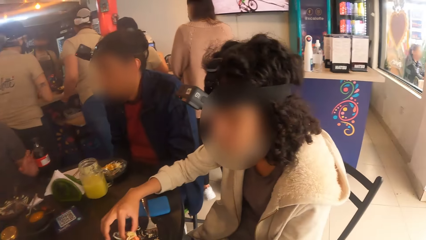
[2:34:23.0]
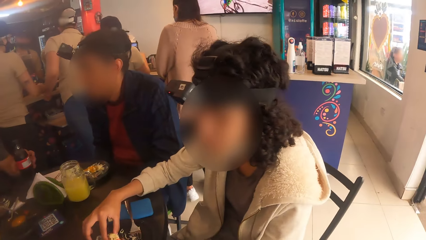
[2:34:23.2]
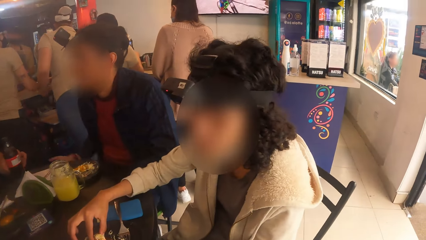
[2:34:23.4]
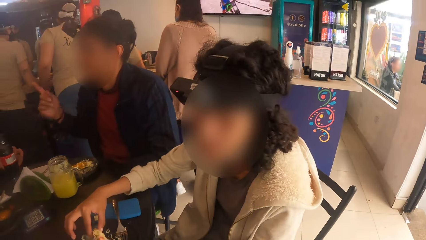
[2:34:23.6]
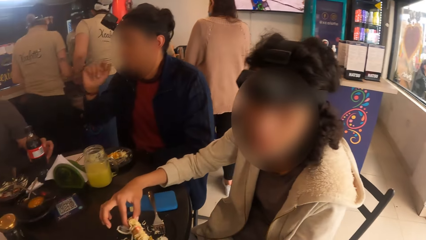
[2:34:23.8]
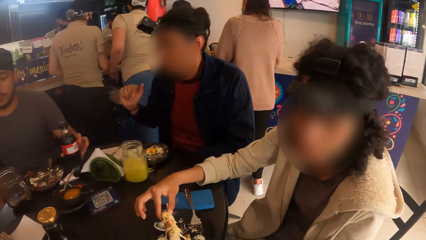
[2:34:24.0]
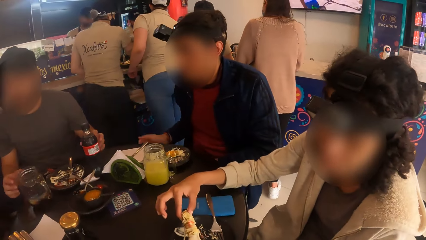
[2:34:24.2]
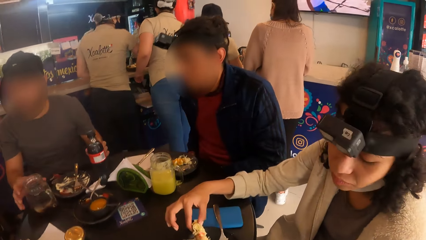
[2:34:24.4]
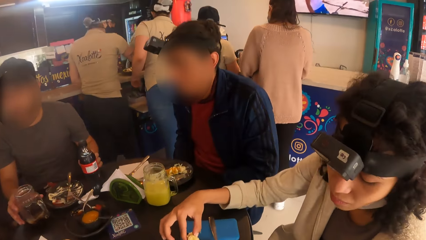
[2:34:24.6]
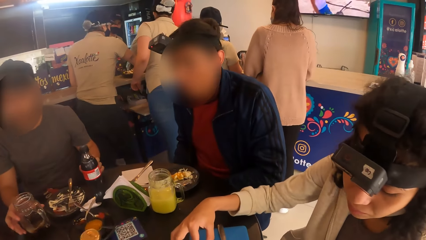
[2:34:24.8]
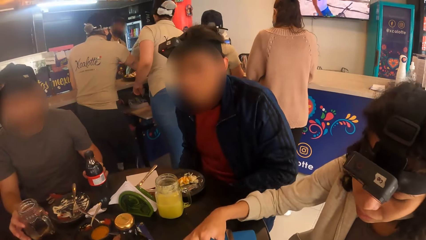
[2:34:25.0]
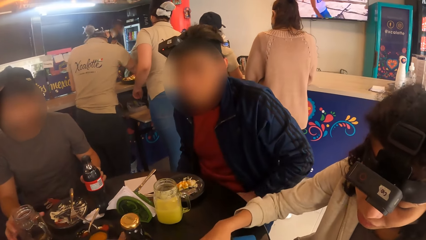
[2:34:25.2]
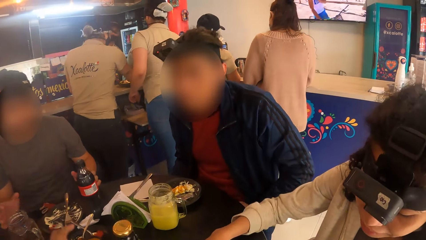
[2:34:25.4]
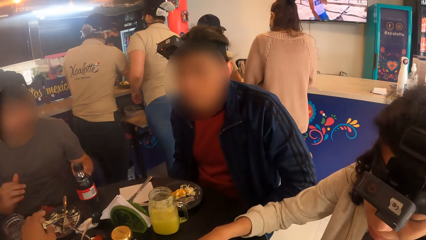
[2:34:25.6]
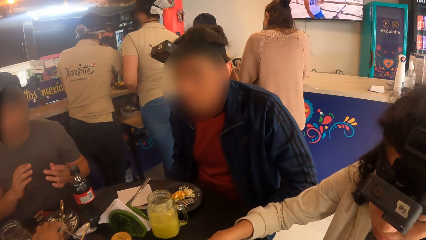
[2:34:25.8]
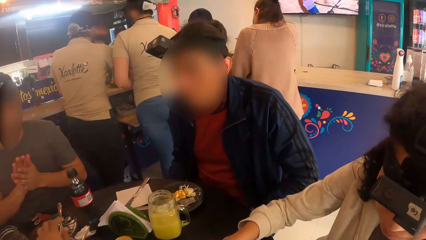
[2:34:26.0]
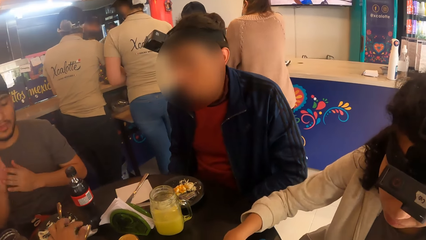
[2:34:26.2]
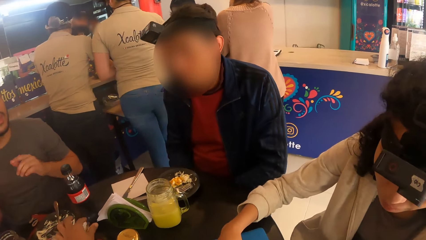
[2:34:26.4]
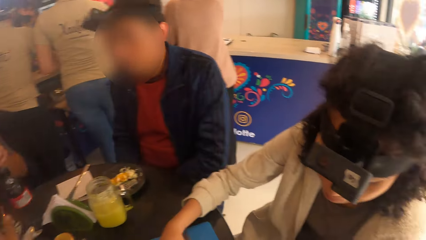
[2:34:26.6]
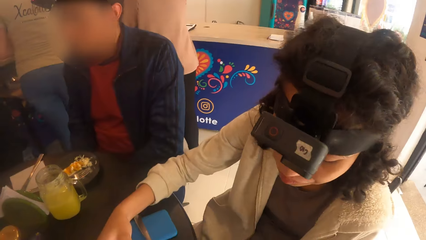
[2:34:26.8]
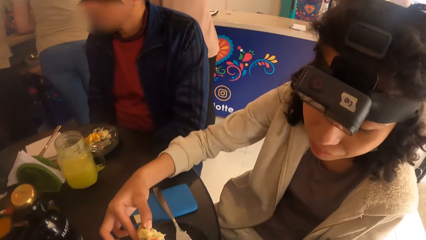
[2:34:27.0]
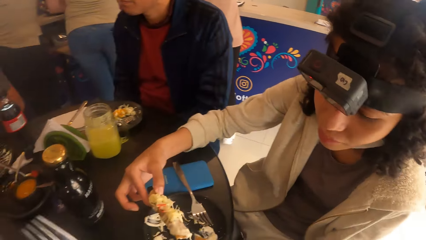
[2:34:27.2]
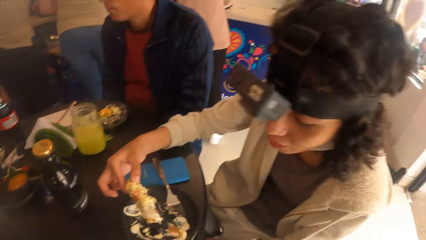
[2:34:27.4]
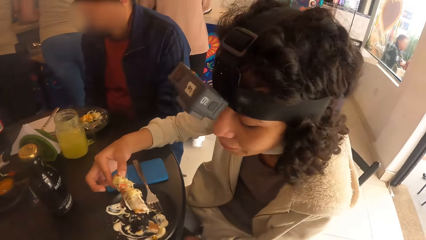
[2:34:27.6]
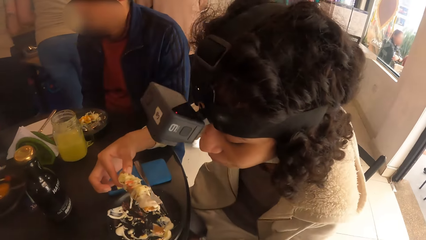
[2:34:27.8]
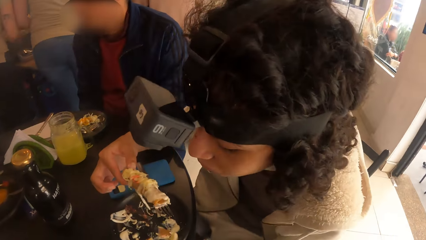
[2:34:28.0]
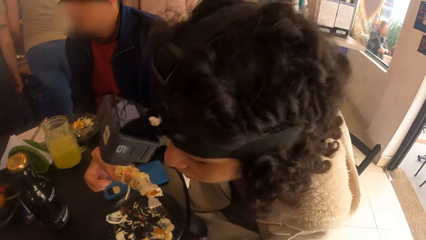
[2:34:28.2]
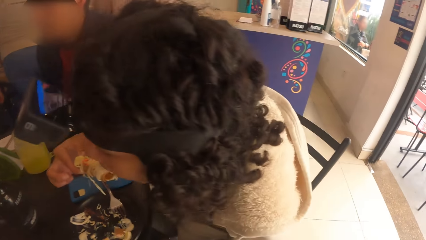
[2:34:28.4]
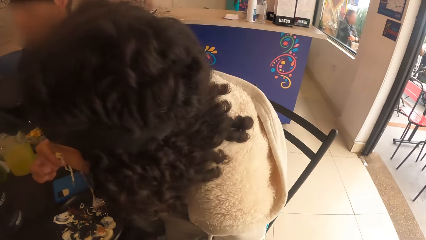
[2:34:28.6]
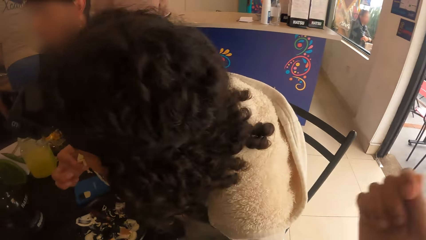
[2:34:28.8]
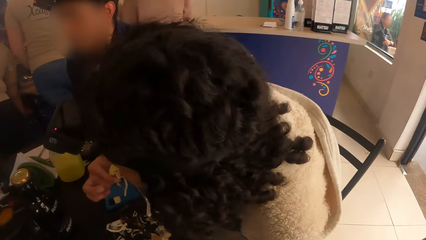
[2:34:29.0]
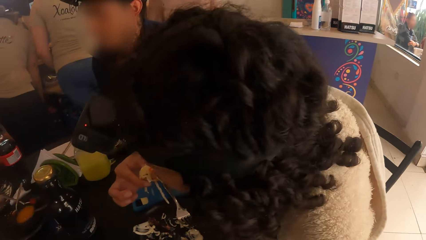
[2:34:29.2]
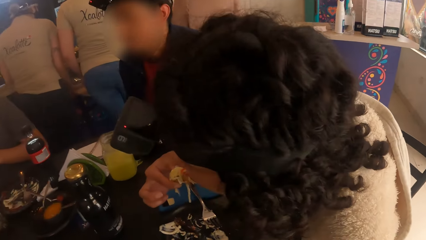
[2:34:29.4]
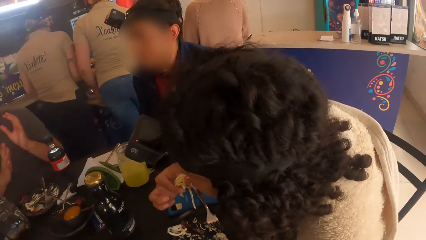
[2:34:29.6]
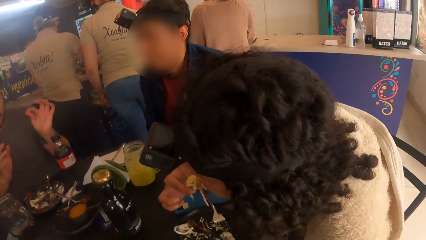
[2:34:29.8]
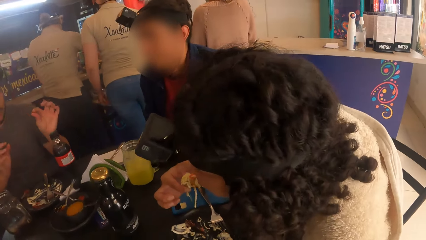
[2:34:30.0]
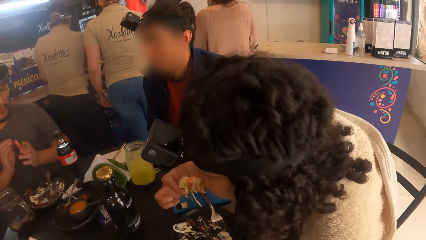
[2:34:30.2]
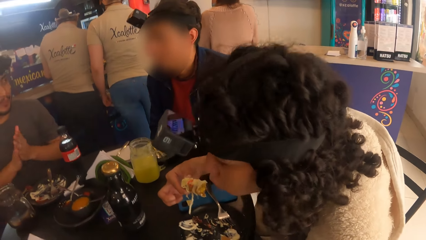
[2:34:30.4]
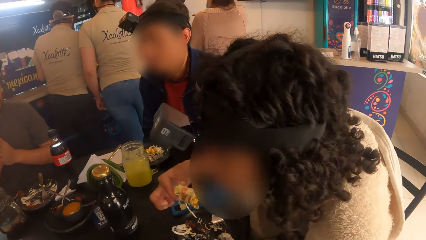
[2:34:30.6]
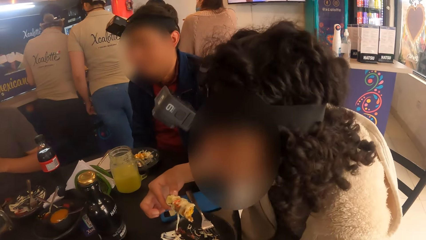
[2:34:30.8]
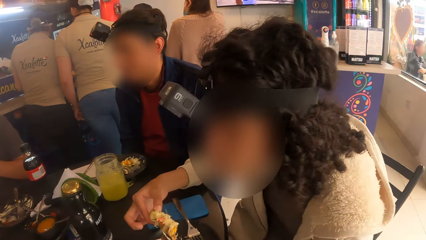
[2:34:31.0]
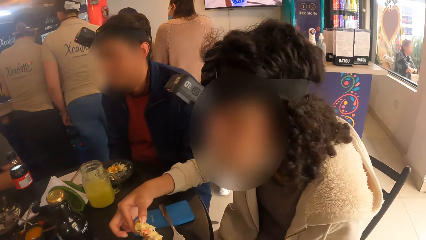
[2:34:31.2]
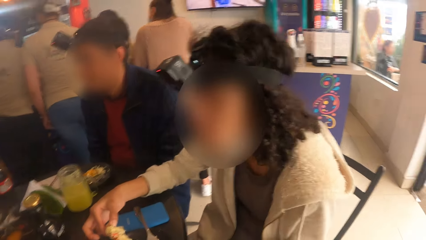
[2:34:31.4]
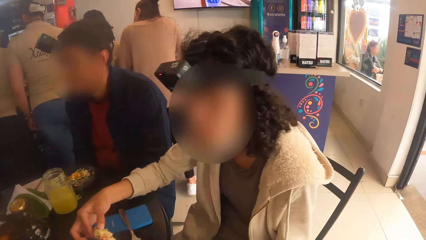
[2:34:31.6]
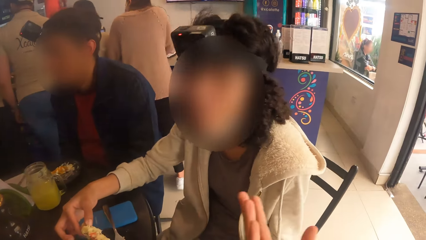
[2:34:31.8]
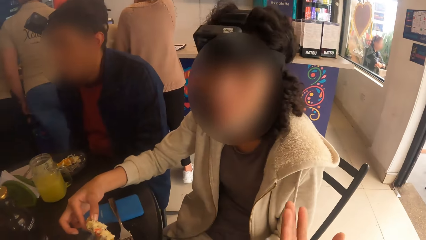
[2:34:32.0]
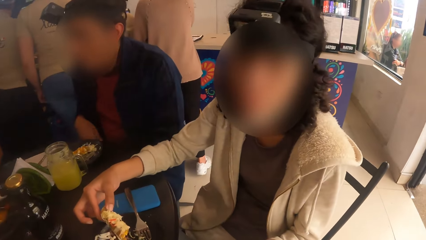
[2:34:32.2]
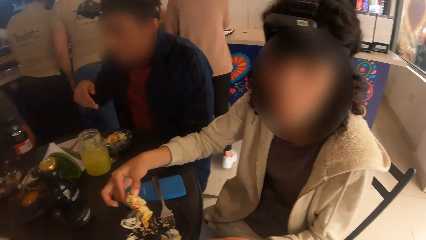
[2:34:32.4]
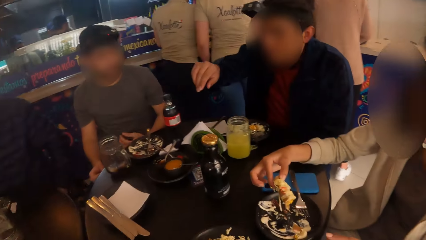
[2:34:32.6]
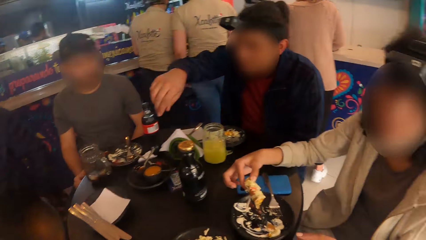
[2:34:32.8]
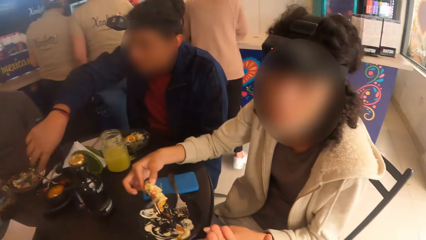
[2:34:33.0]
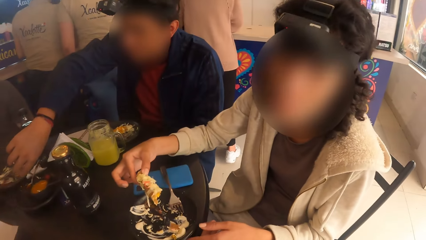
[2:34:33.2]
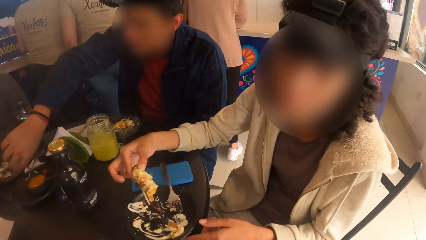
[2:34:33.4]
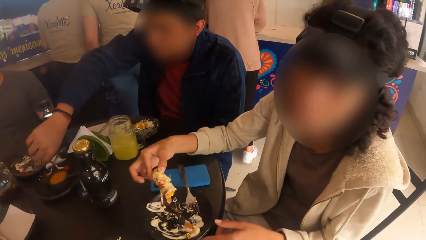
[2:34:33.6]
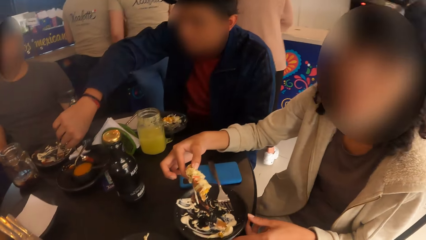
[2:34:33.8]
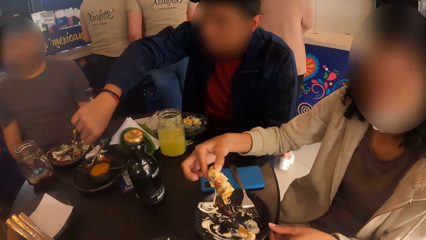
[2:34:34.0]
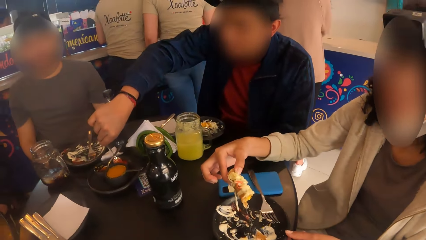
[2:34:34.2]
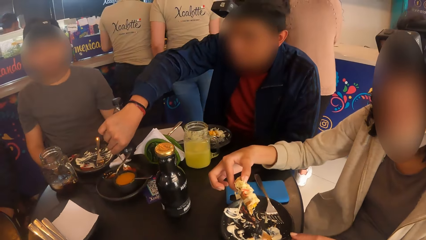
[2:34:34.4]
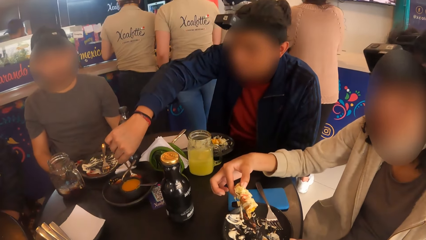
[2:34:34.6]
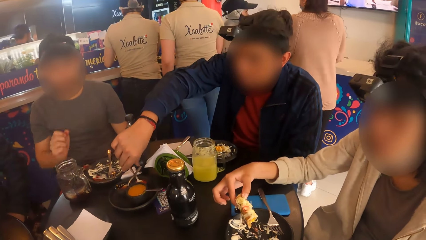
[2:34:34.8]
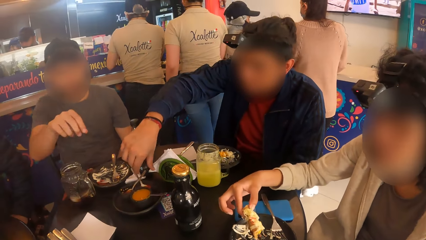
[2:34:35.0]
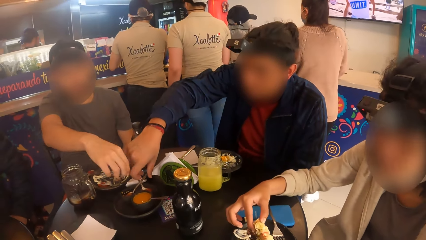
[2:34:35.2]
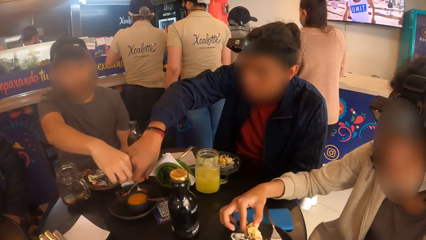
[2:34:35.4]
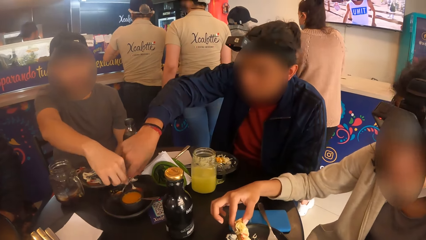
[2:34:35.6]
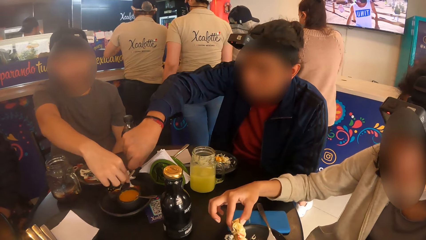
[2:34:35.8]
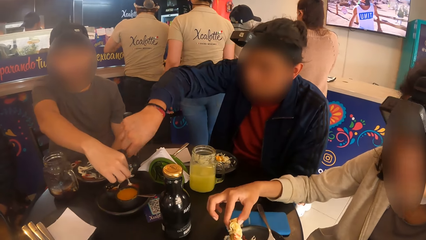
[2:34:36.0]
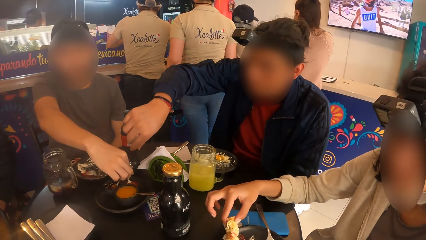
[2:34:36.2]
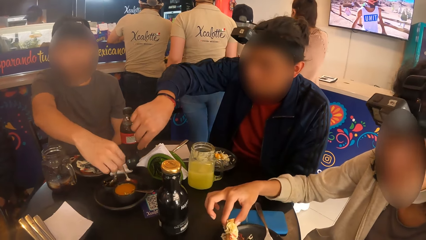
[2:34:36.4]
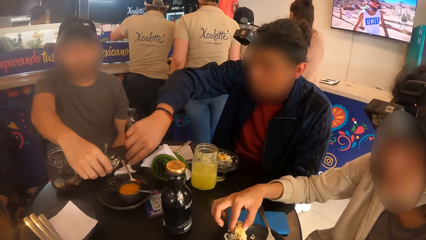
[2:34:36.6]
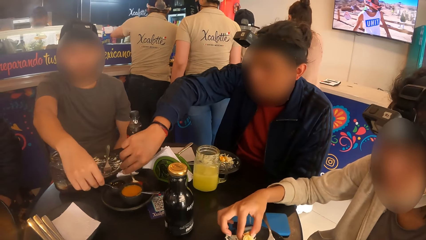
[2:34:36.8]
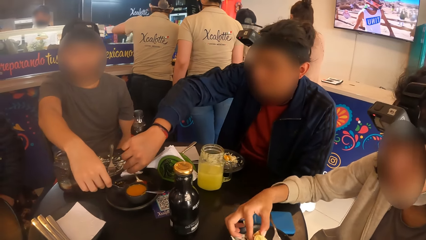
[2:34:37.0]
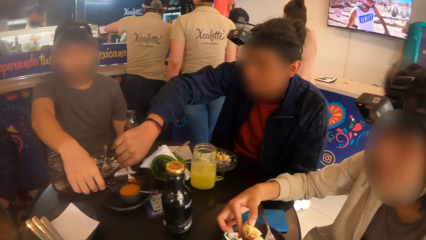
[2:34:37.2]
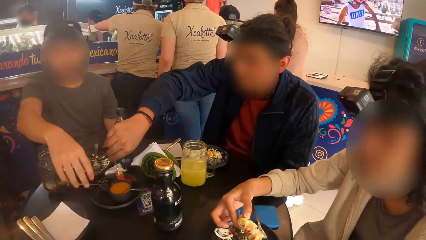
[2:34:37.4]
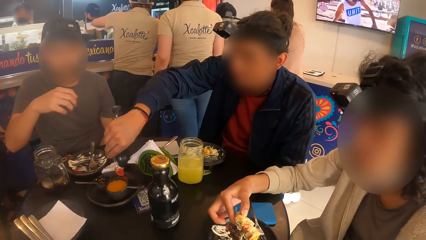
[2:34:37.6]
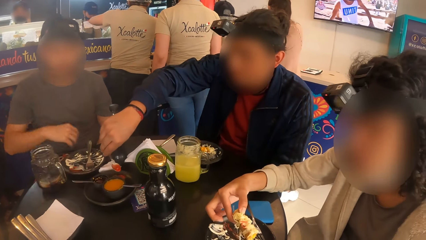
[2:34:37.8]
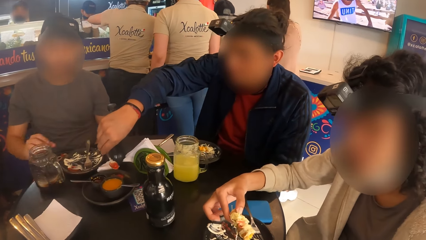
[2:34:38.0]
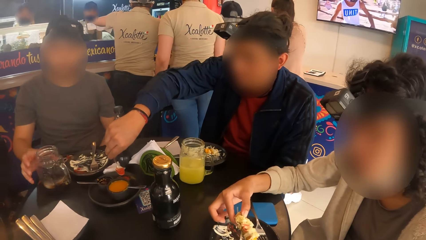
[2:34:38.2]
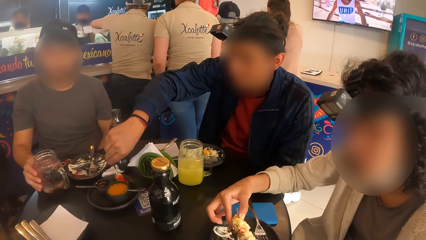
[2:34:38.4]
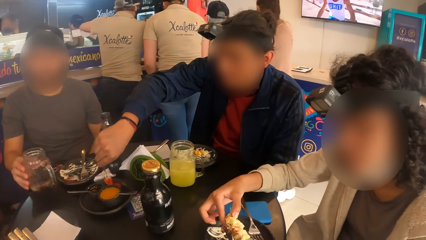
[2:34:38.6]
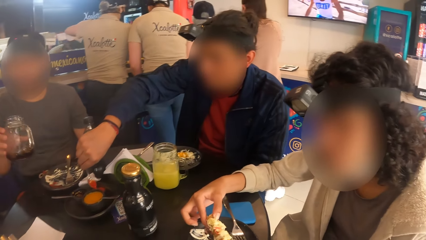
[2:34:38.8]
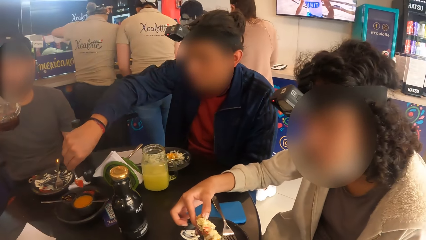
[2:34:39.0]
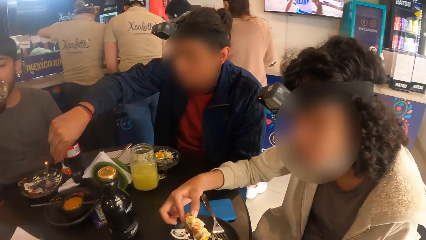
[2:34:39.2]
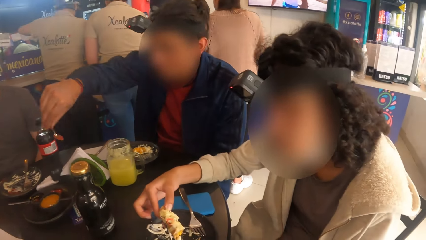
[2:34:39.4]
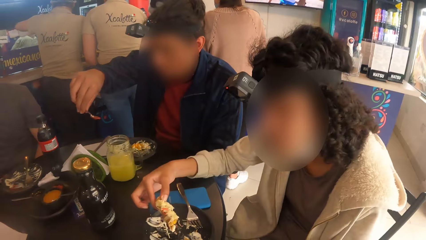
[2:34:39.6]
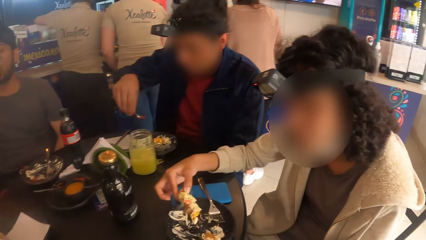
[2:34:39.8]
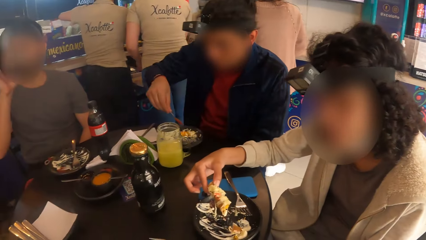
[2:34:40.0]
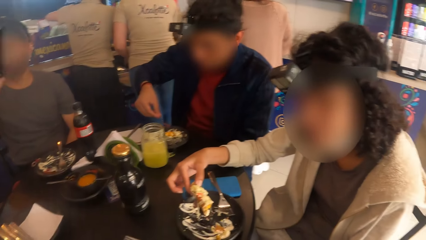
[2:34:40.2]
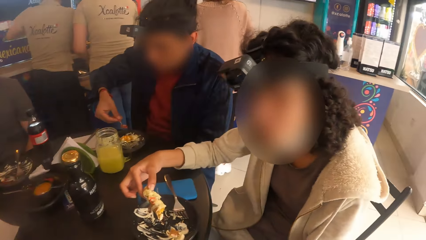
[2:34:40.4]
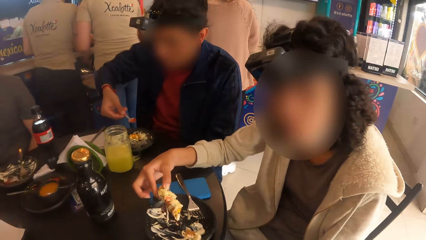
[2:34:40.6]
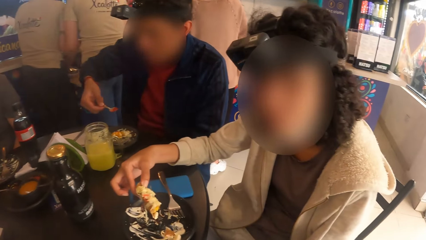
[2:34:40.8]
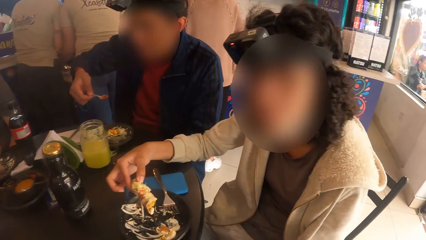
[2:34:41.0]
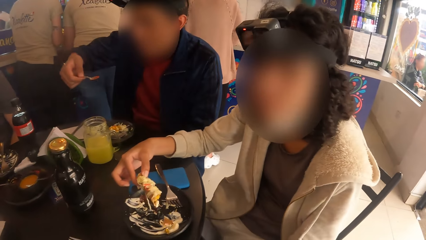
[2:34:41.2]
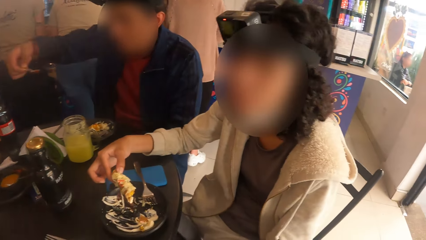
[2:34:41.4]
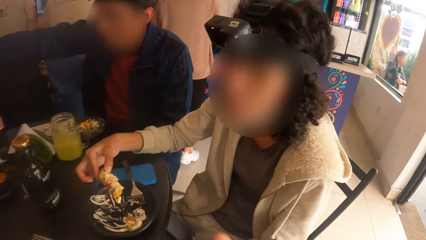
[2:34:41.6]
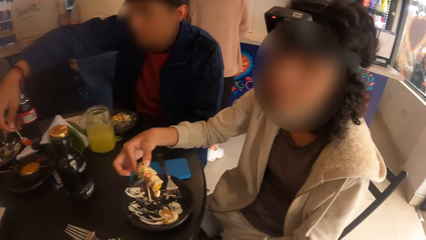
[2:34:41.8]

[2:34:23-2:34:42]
A man moves a bottle on the table with his left hand. The man interacts with another man. A woman eats the taco in her right hand. The camera wearer looks around. The first man moves a spoon in the bowl on the plate on the table with his right hand. The first man holds the spoon. The other man takes some cream from the bowl on the plate on a table with the spoon in his right hand. The other man holds the spoon. The first man picks up the cup on the table with his right hand and drinks juice from the cup in his right hand. The other man pours the cream from the spoon to the salad in the plate on the table. The other man puts pepper on the food.
